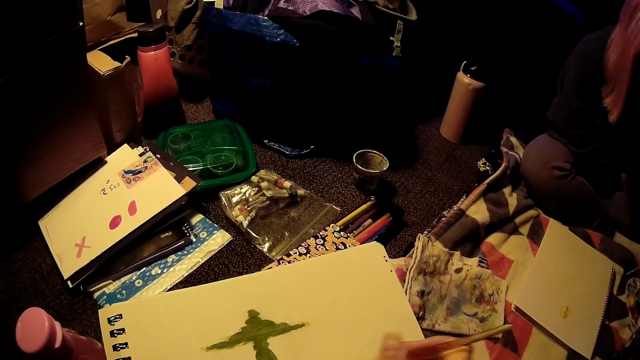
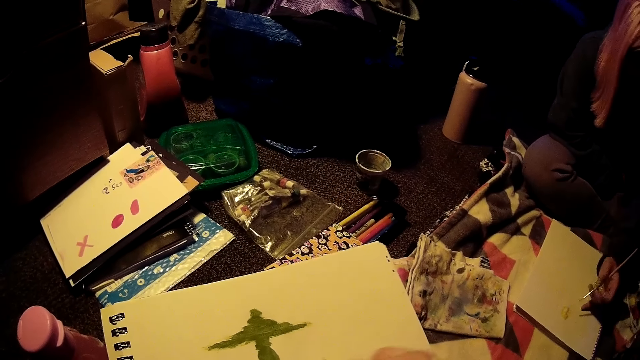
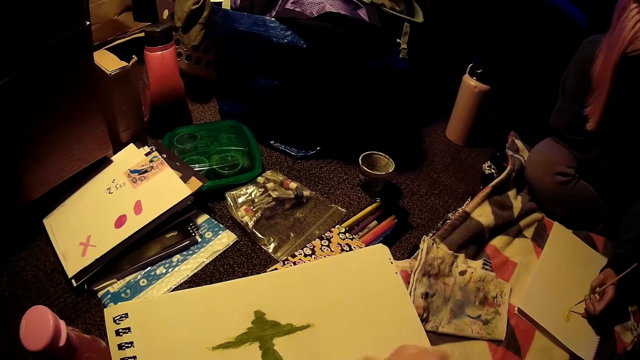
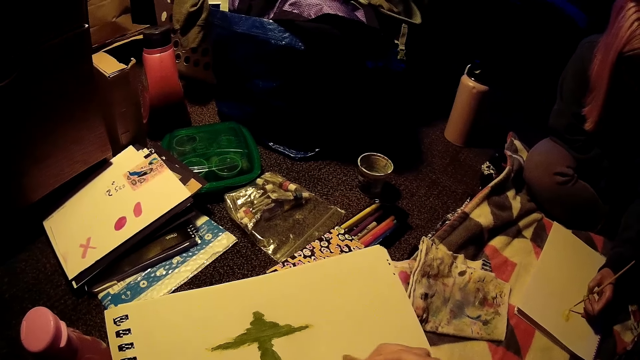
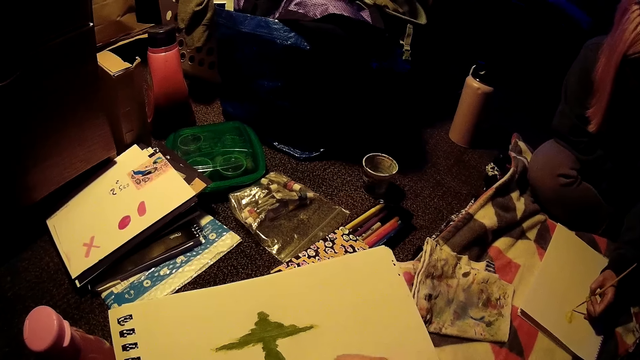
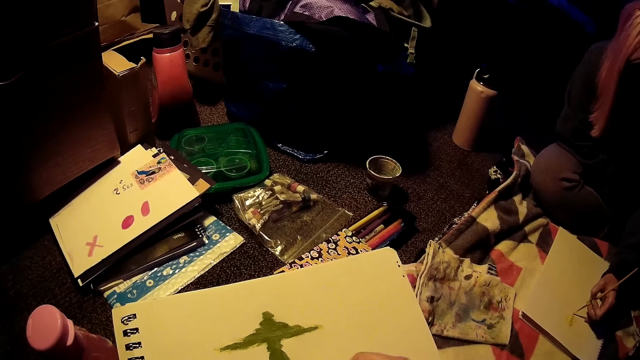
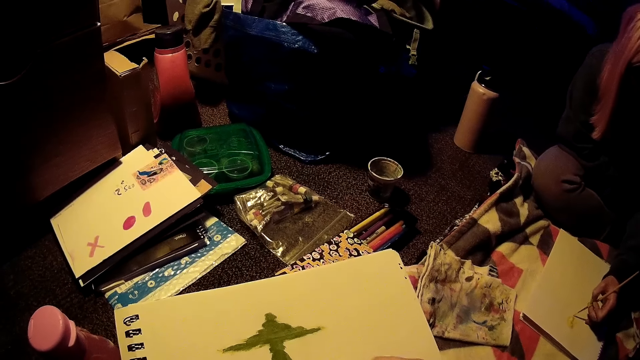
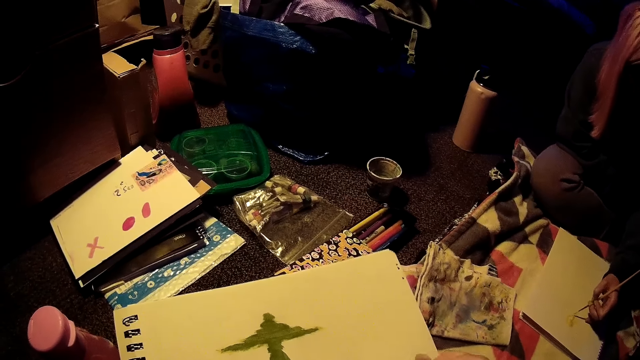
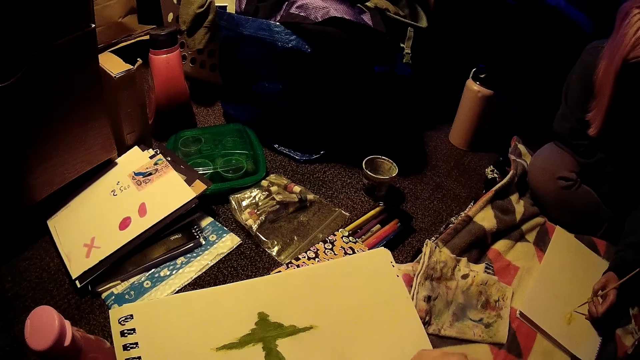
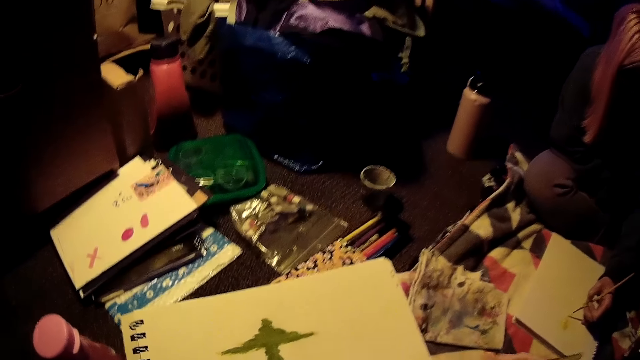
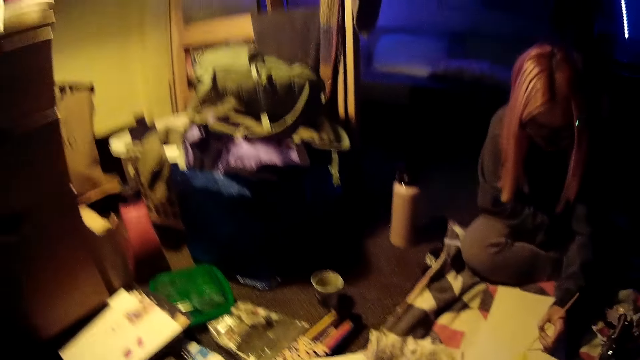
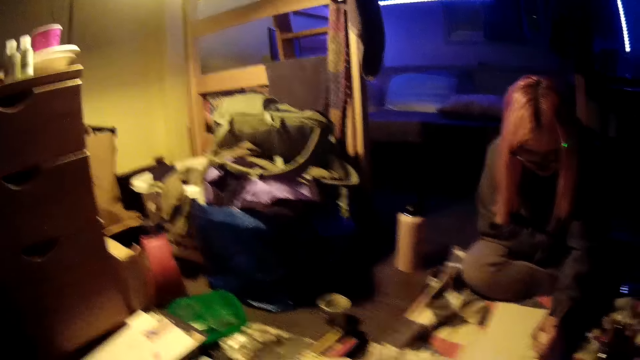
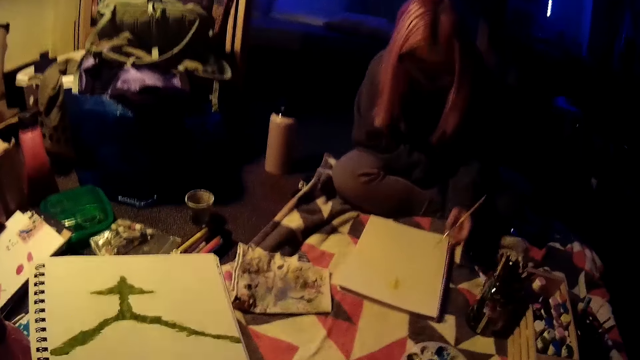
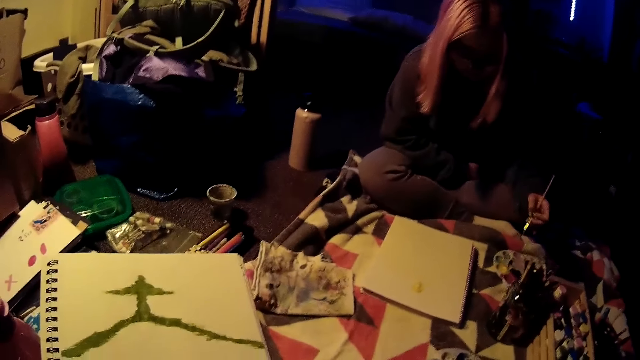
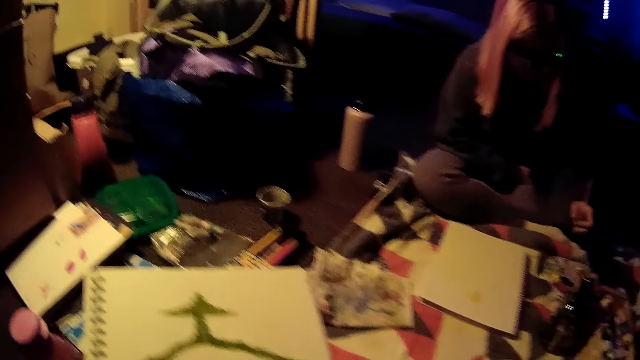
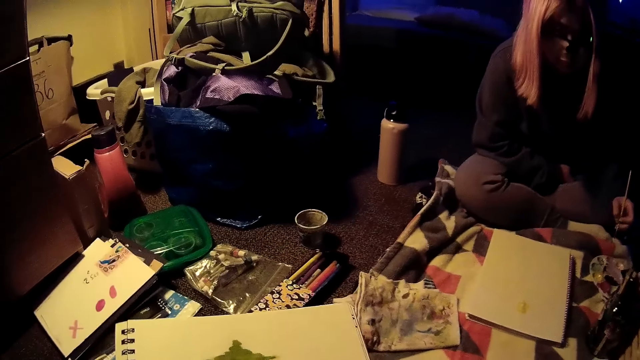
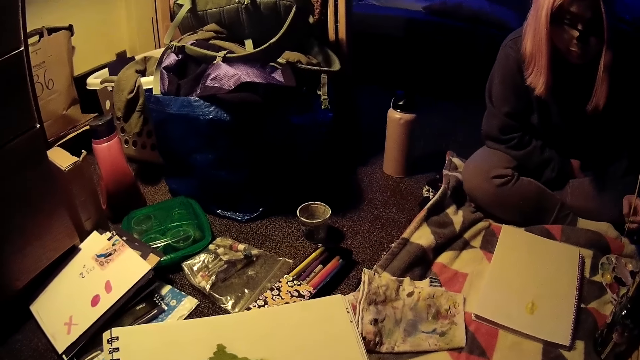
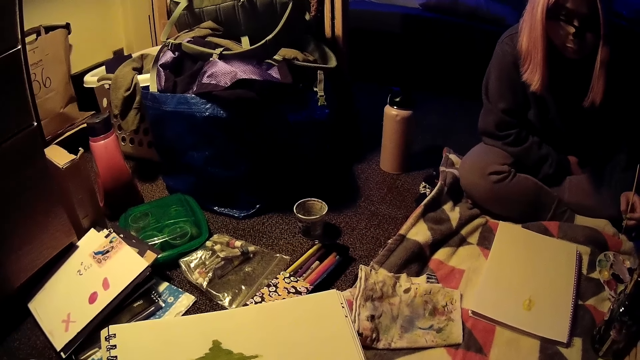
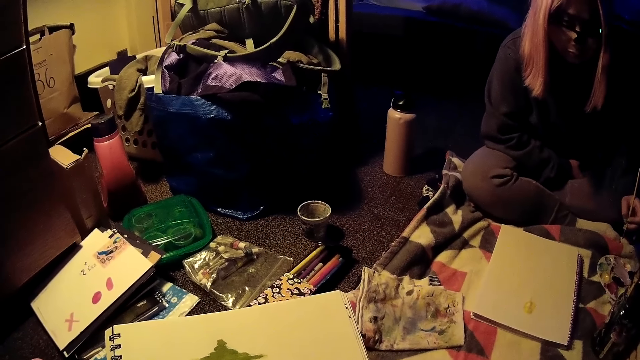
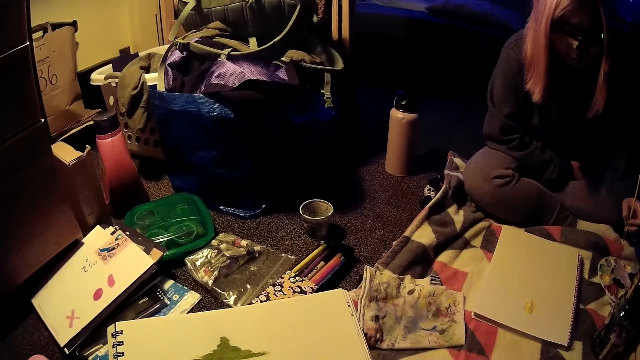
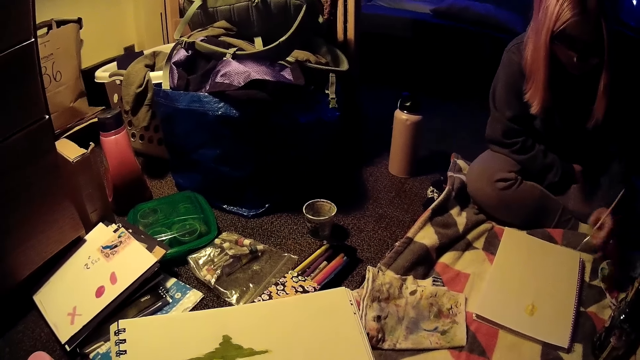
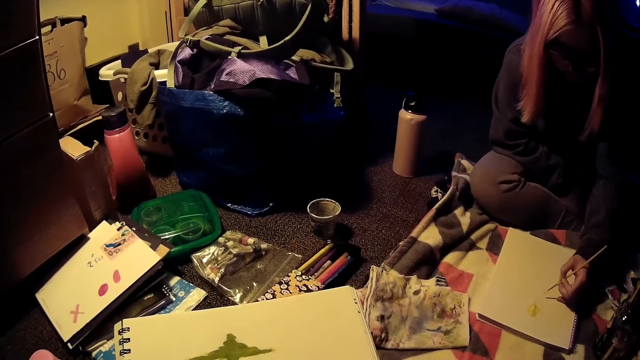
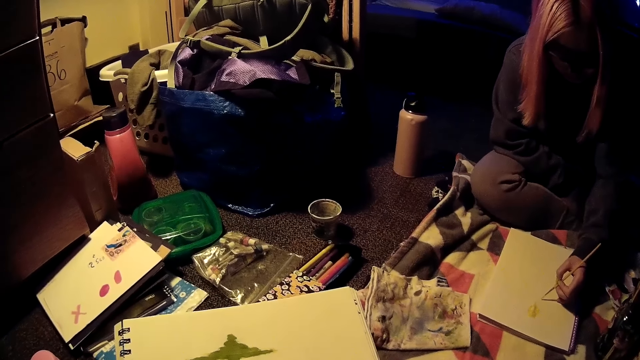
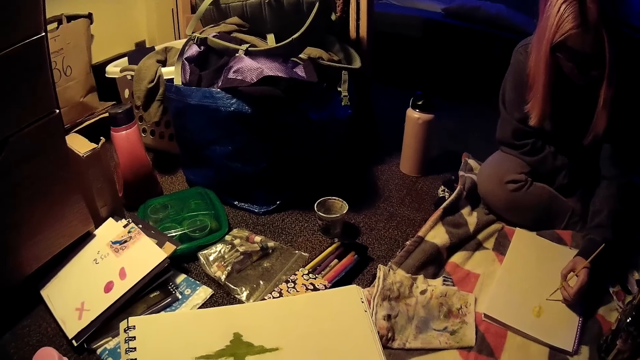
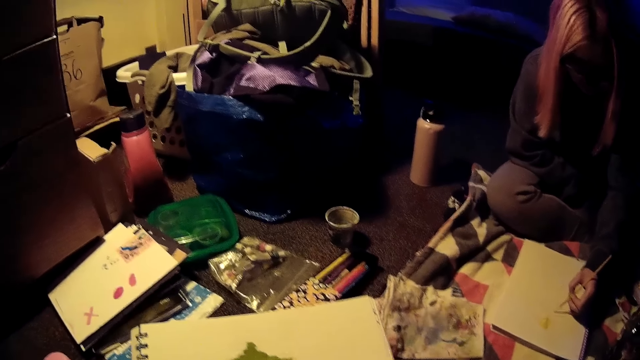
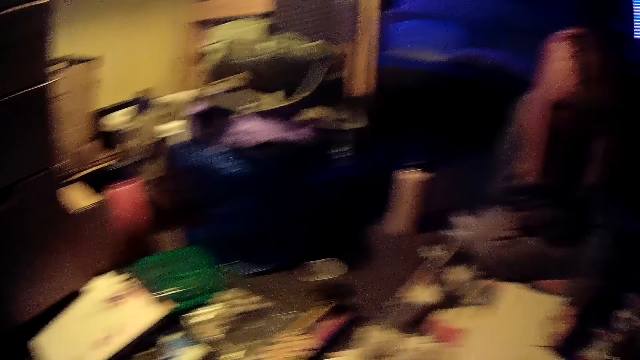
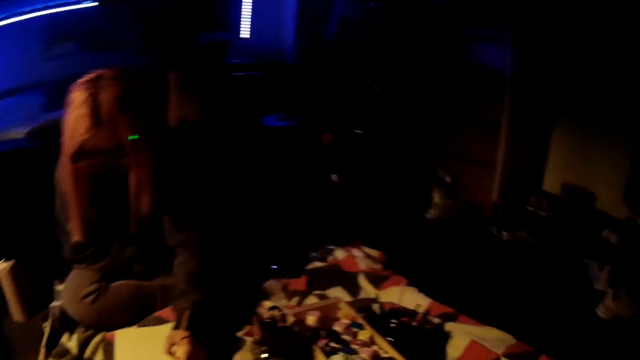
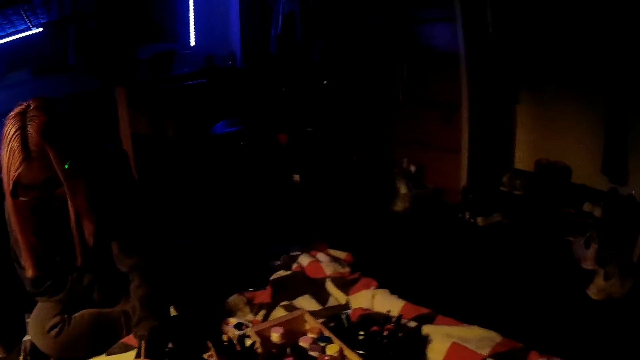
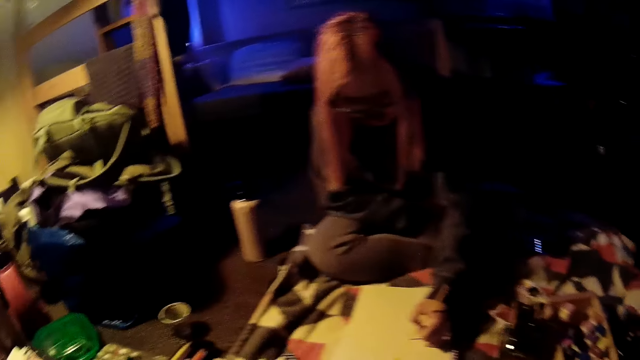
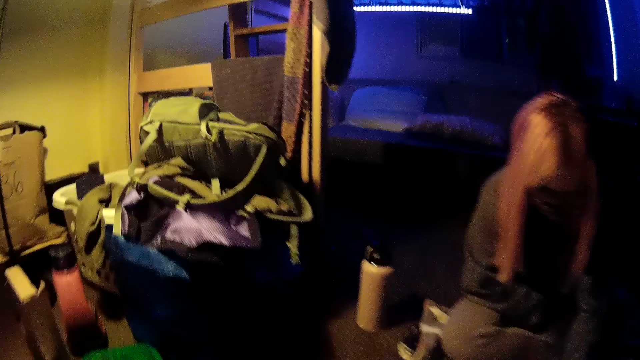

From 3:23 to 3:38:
A woman paints on the drawing paper or painting book on the duvet with the paint brush in her left hand. The camera wearer turns around. The woman lifts the paintbrush from the painting book. She stares on the floor. The camera wearer paints on the painting book. The woman paints on the drawing paper on the duvet with the paint brush in her left hand. The camera wearer stretches round on the floor.

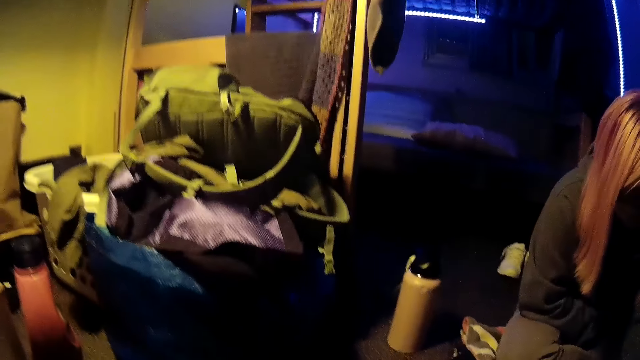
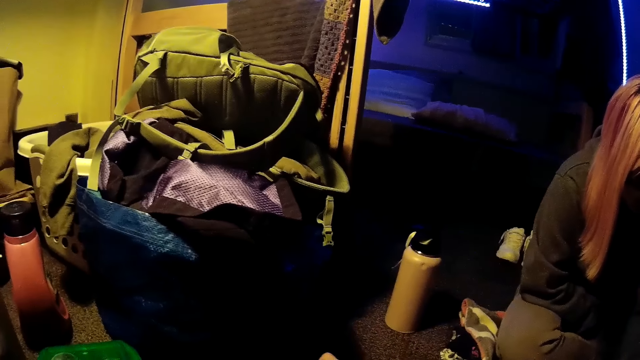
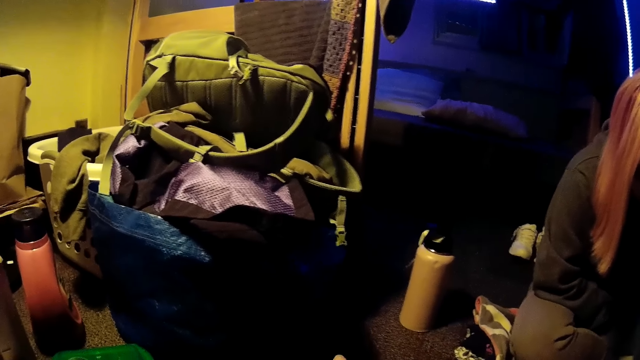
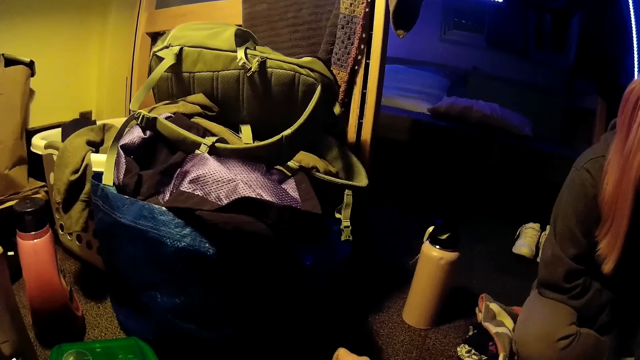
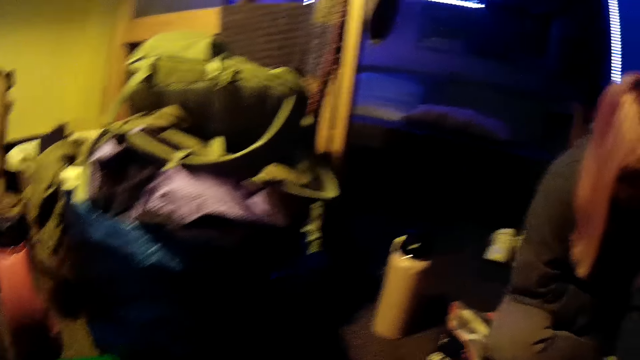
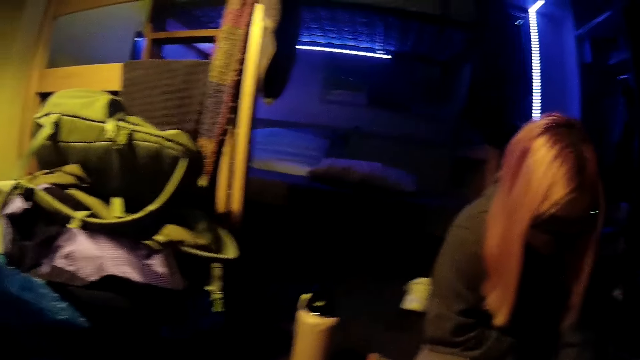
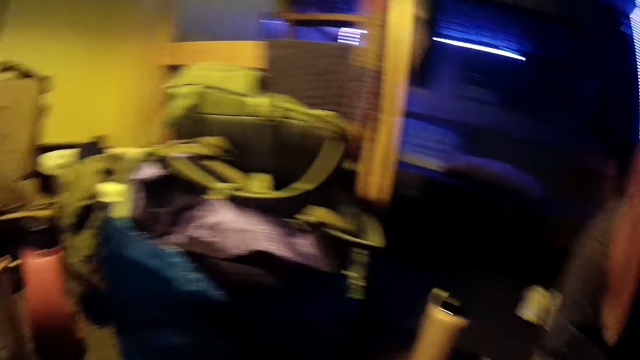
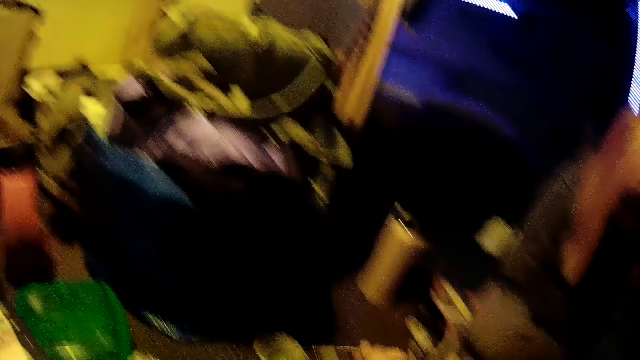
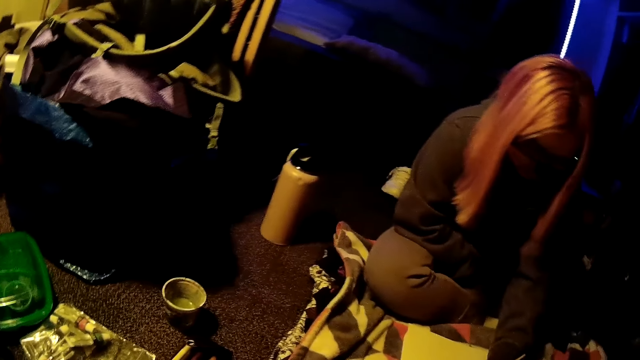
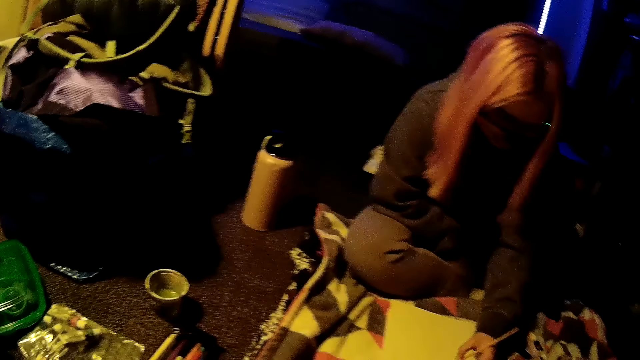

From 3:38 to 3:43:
The camera wearer dips the paint brush in a container on the floor with her right hand.
